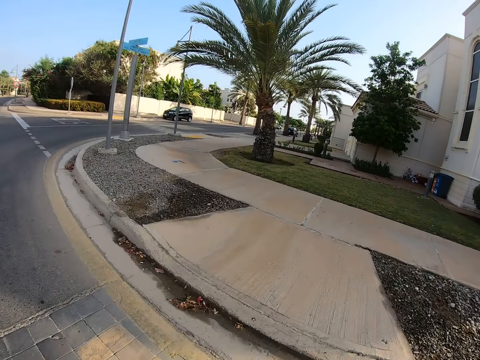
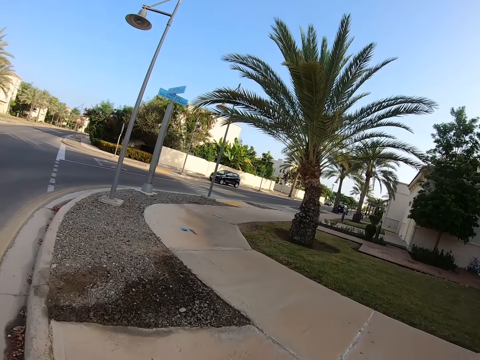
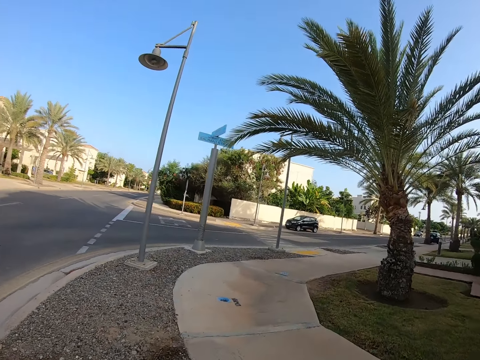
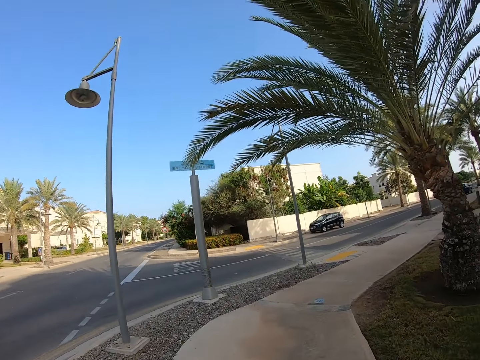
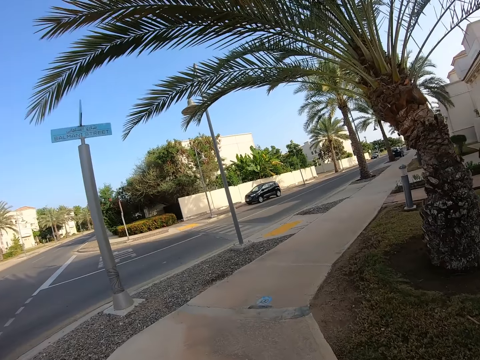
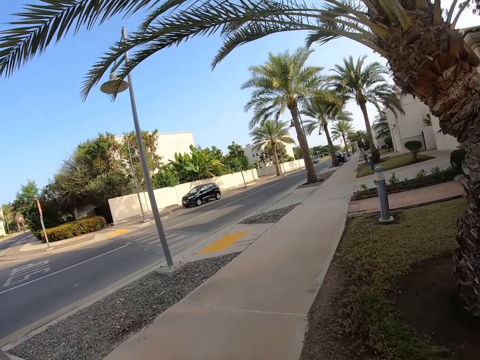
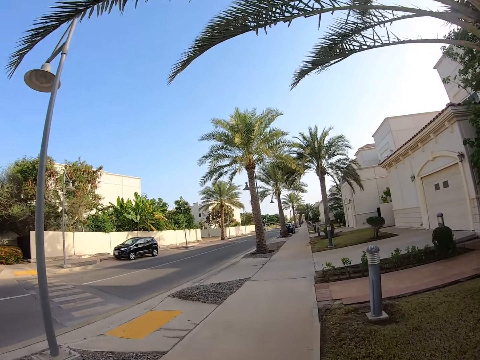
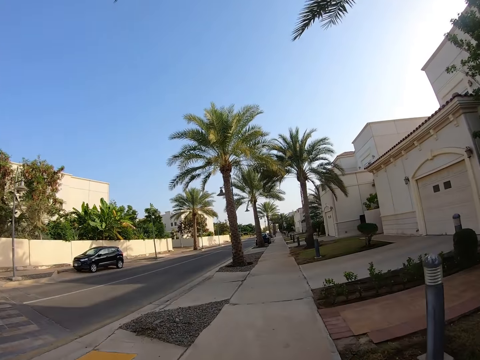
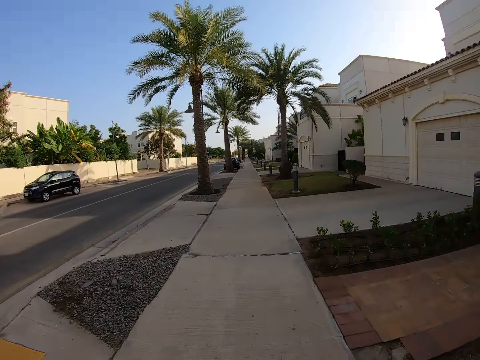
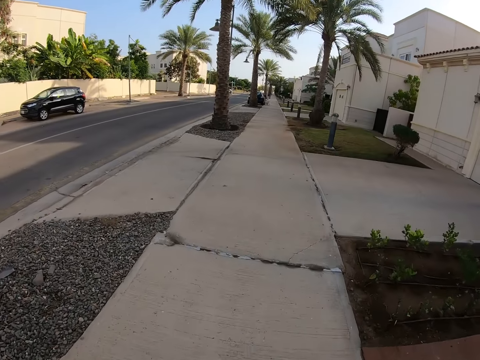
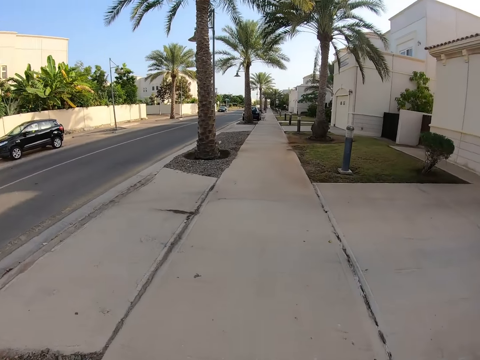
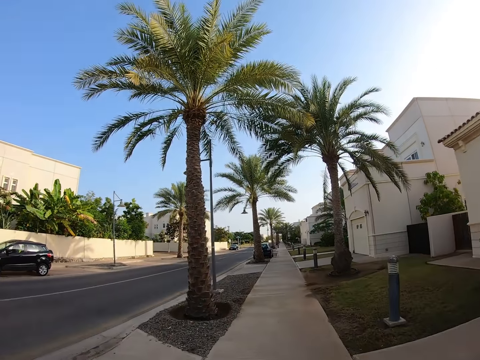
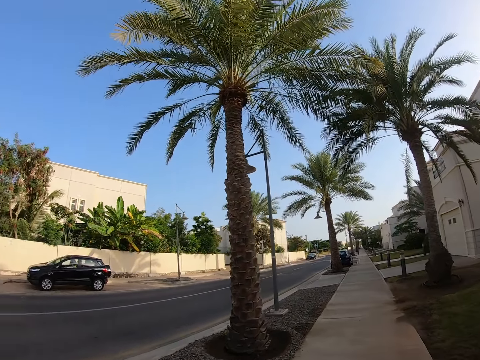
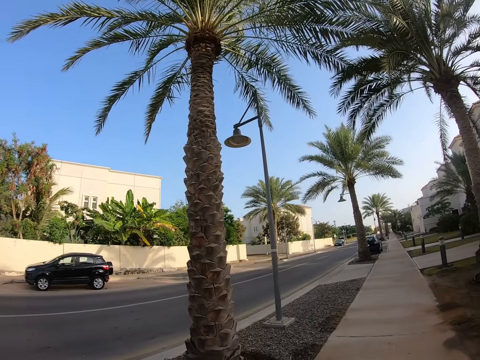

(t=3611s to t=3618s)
The camera wearer runs on the pavements.

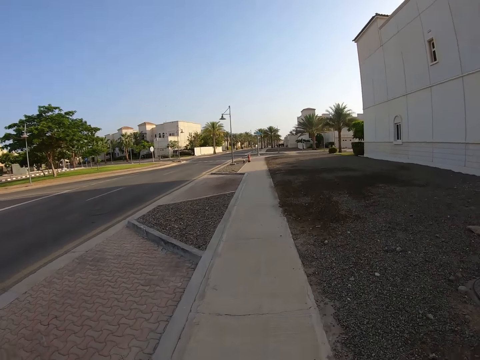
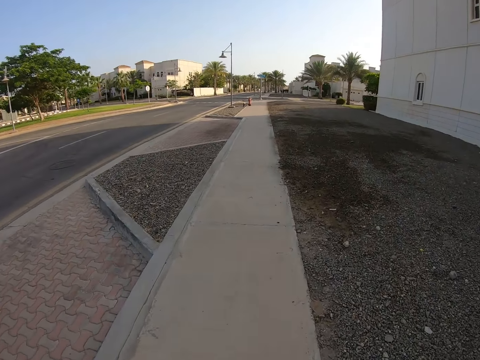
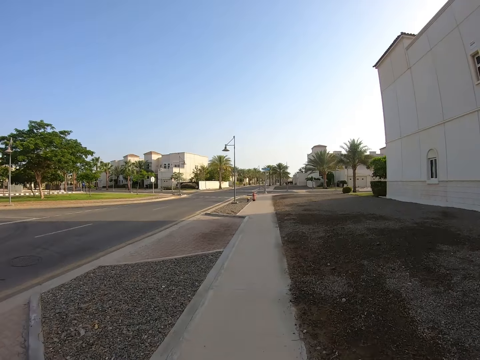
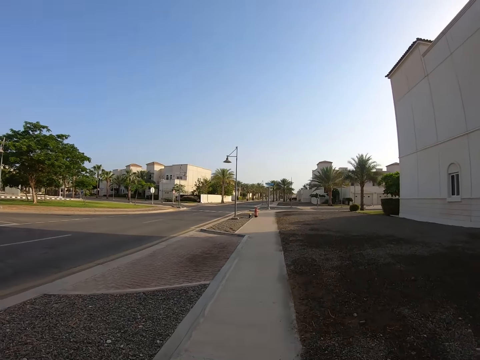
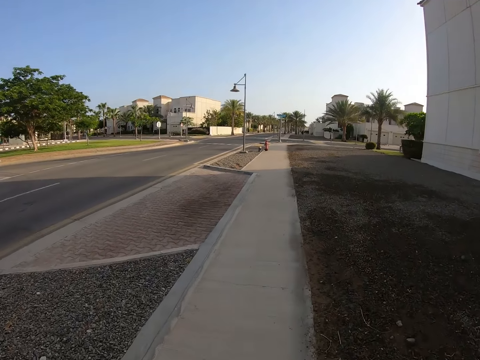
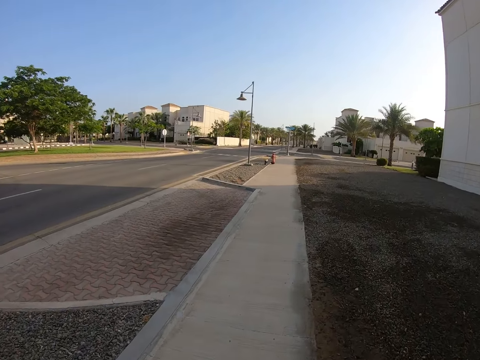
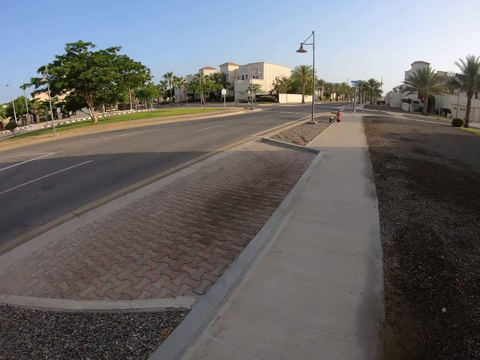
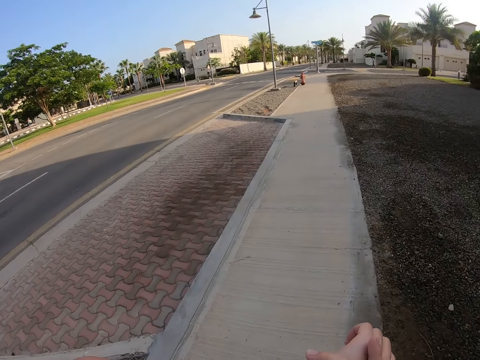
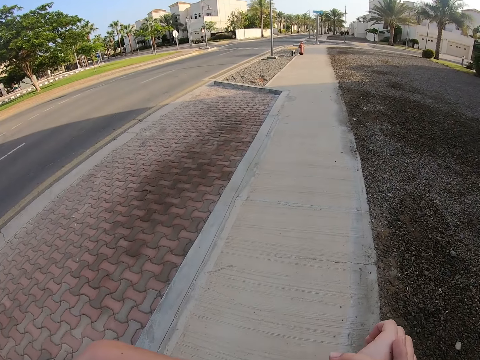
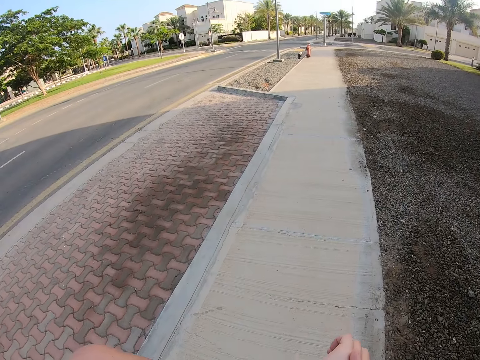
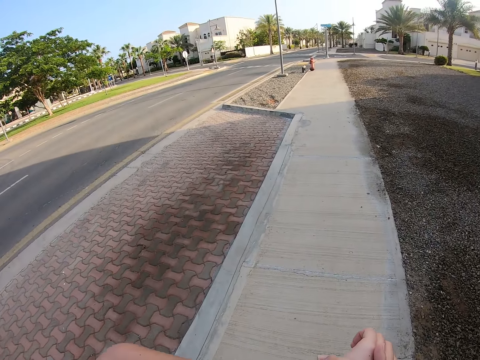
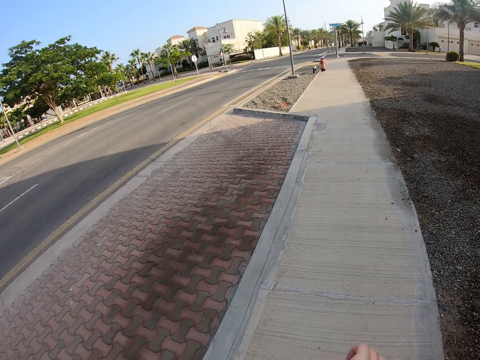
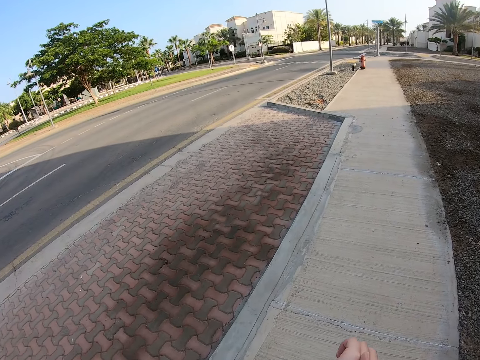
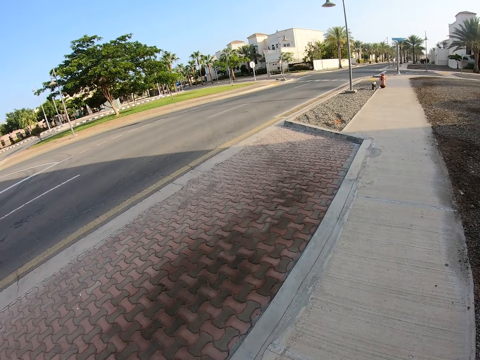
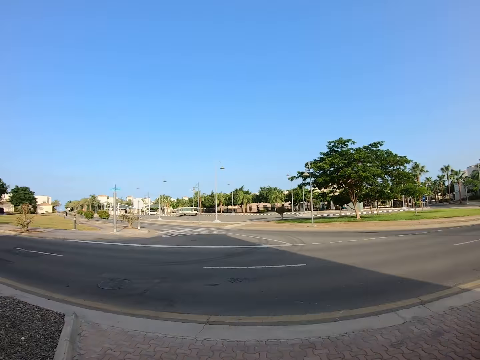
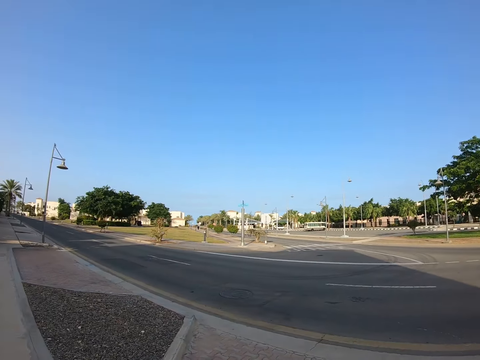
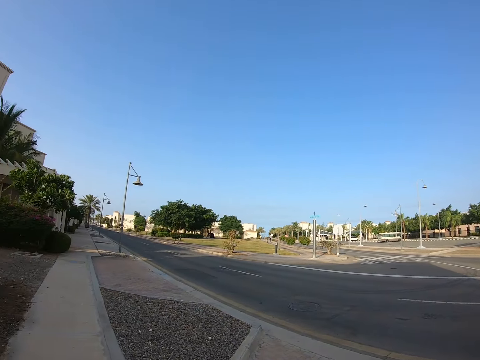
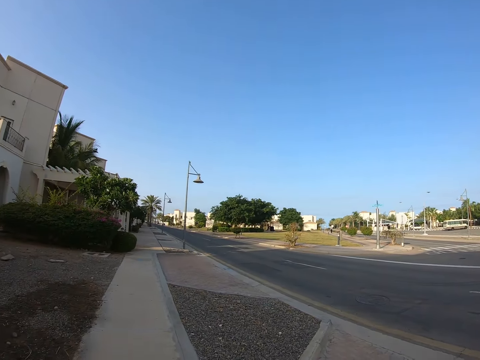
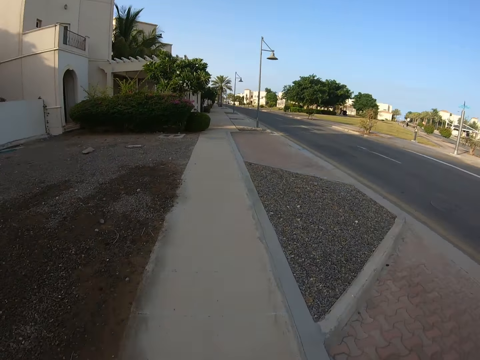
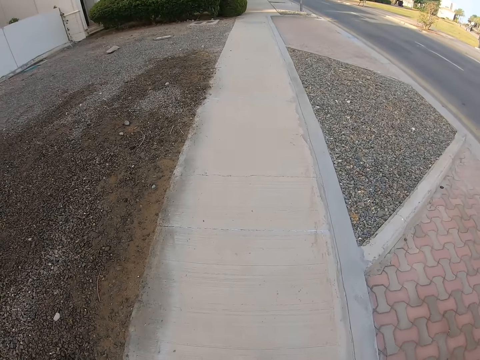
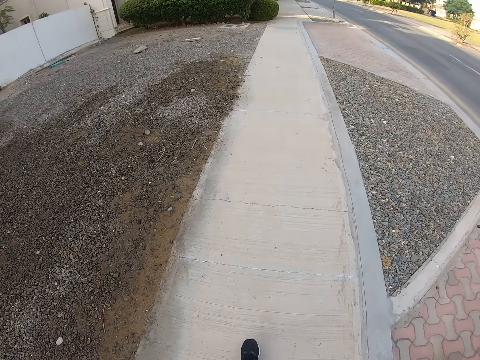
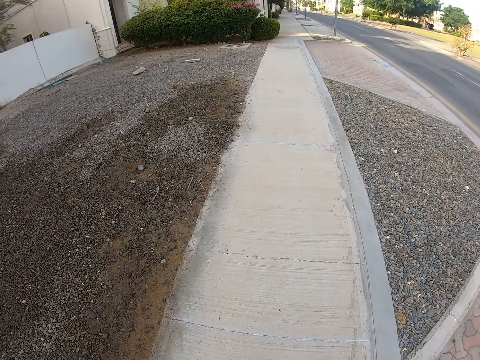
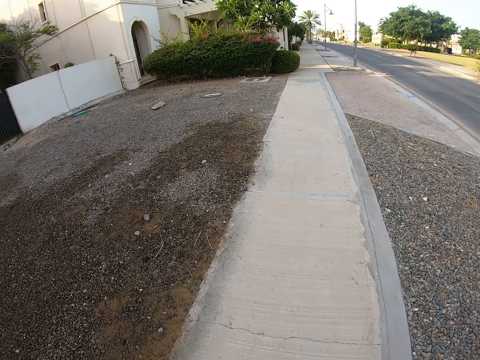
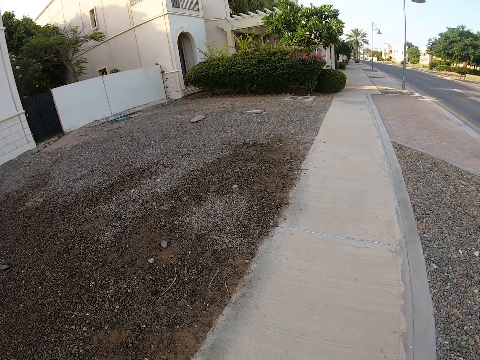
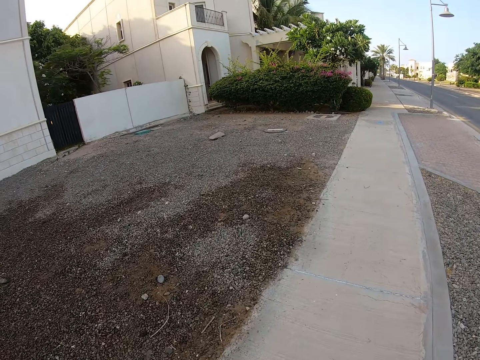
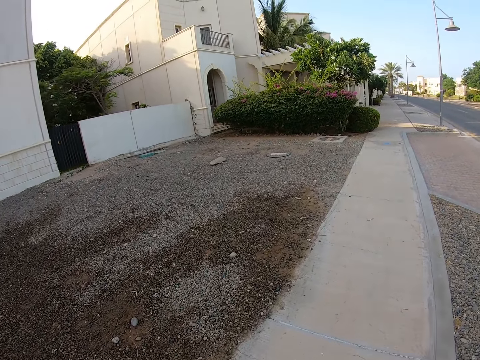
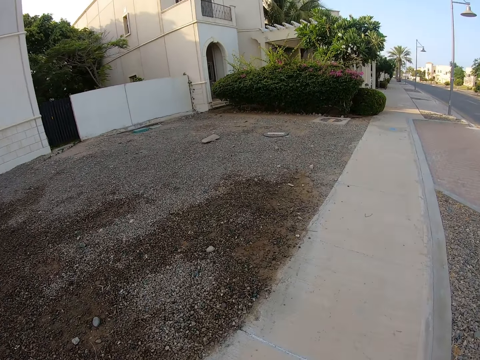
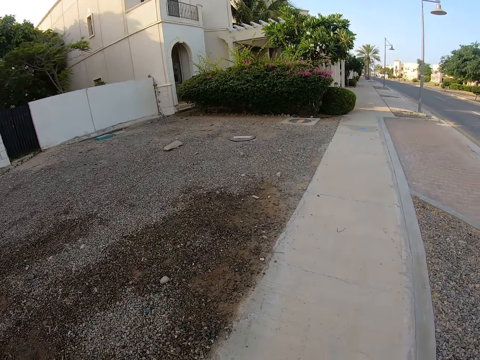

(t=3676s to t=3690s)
The camera wearer stops jogging. She looks at her wrist watch. She moves her arm. She turns around the road. She looks around. She walks forward on the pavement.

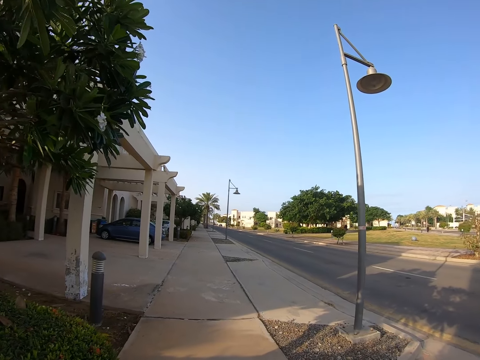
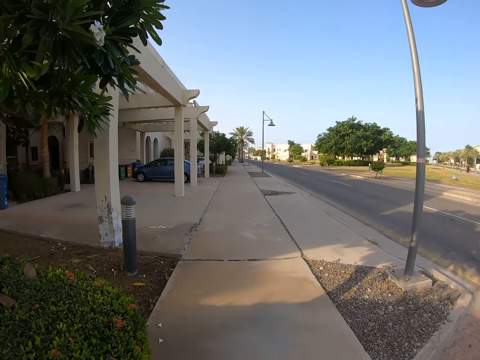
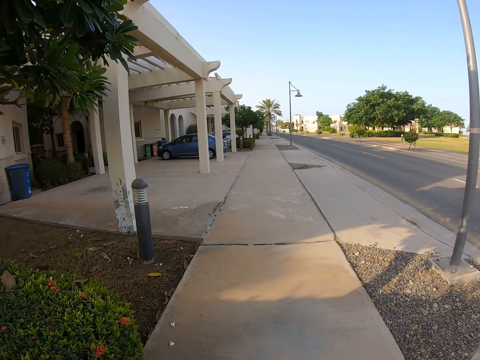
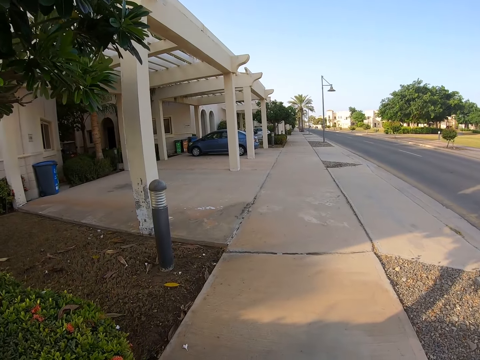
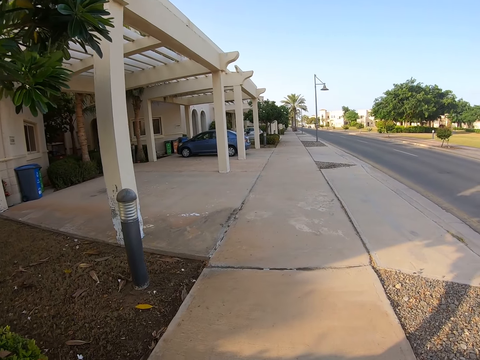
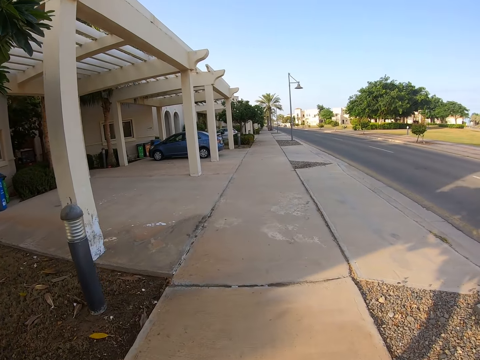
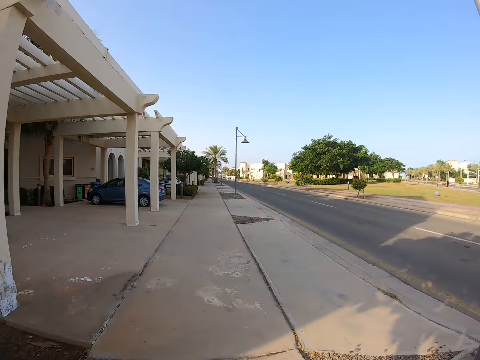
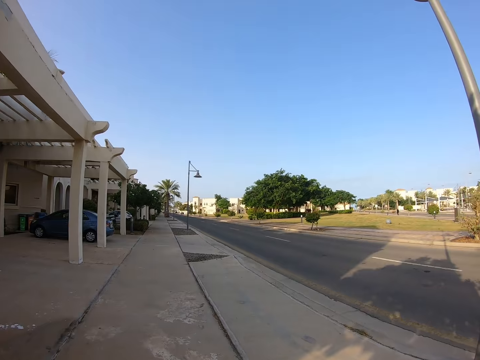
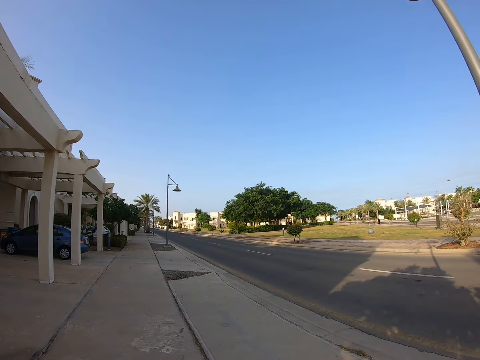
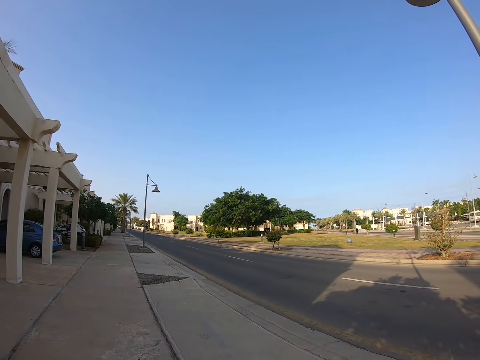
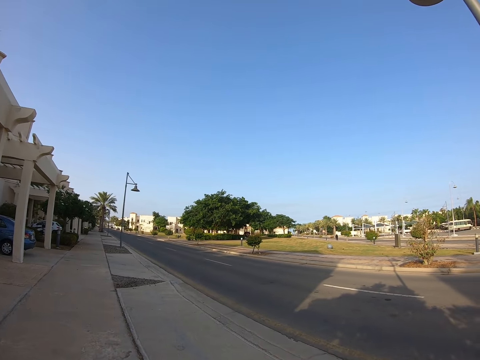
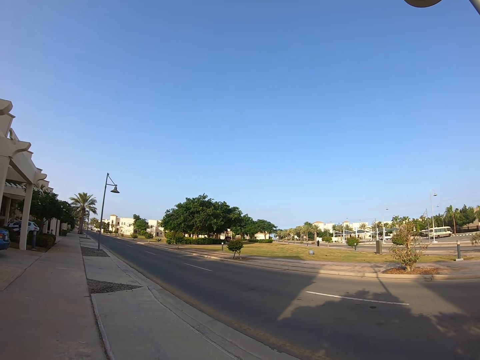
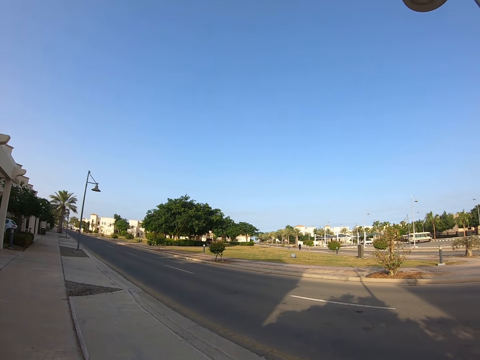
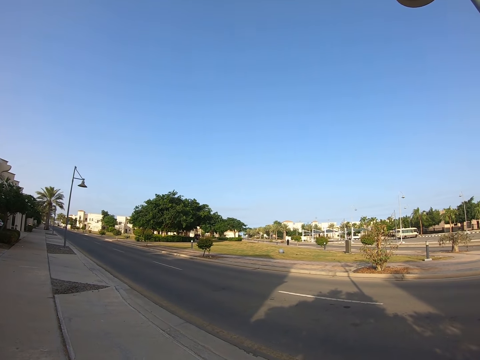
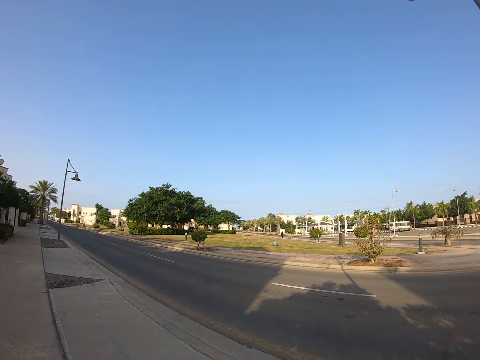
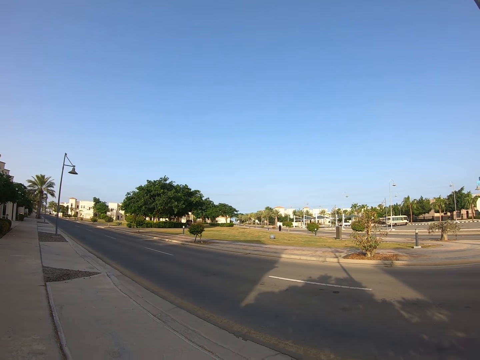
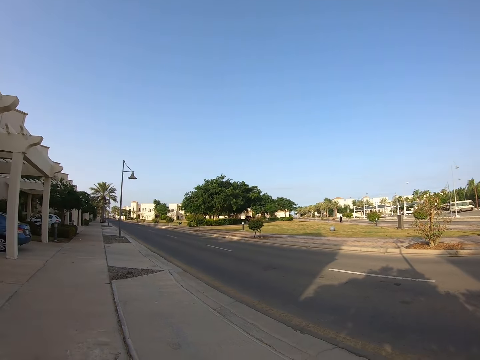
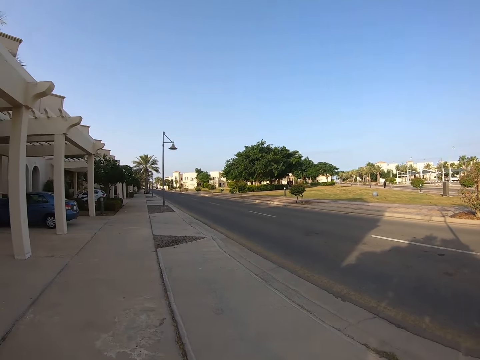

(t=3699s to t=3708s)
The camera wearer stops on the pavement. They look around.
